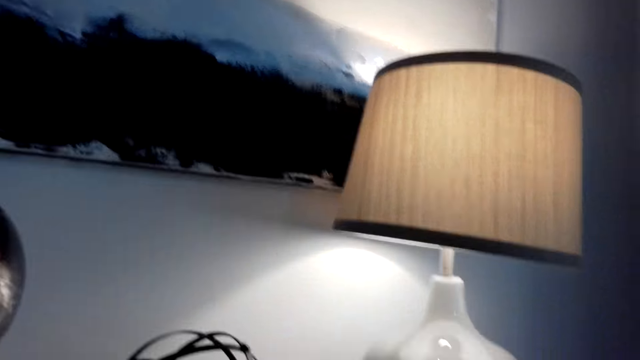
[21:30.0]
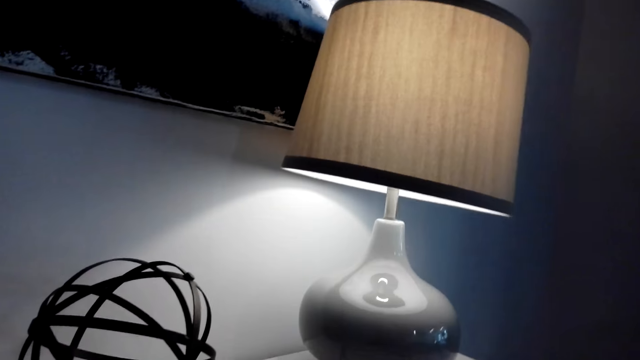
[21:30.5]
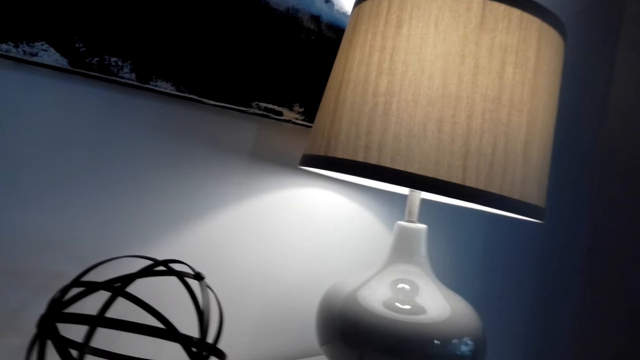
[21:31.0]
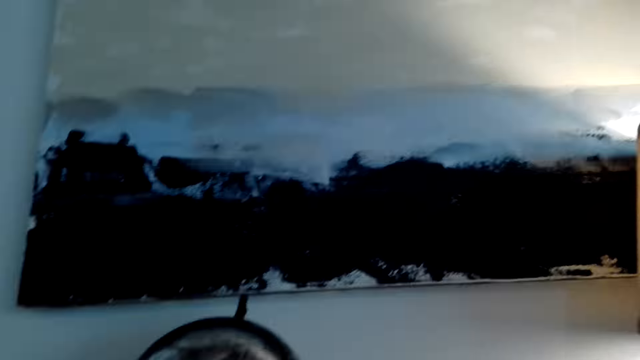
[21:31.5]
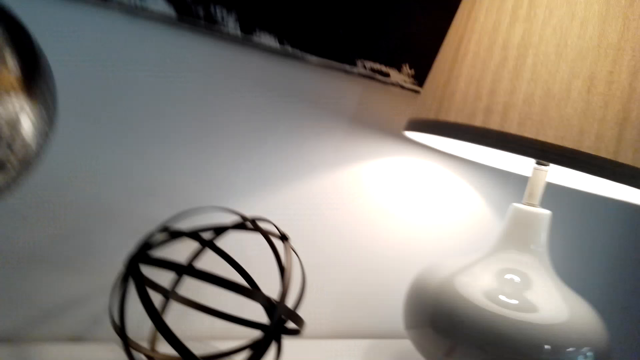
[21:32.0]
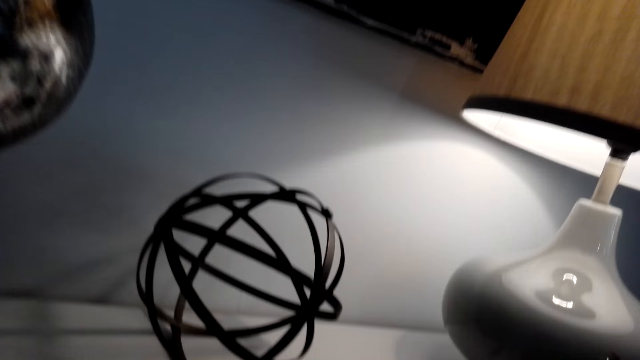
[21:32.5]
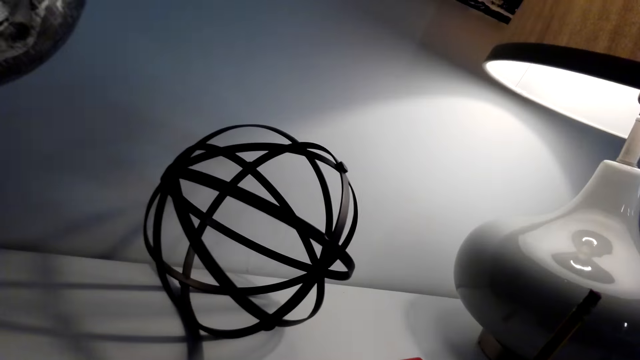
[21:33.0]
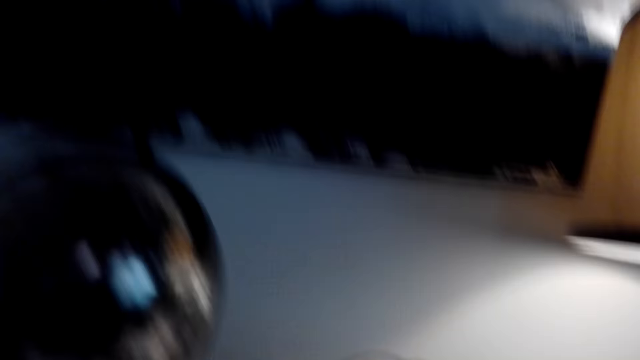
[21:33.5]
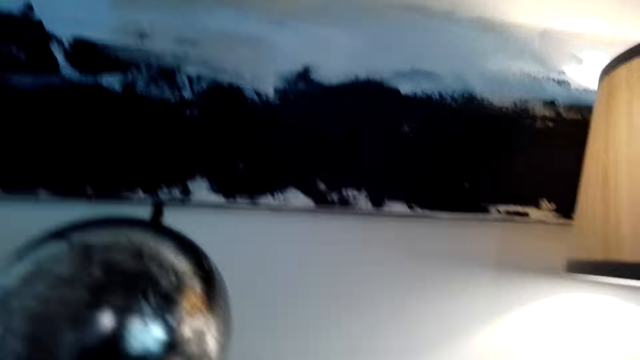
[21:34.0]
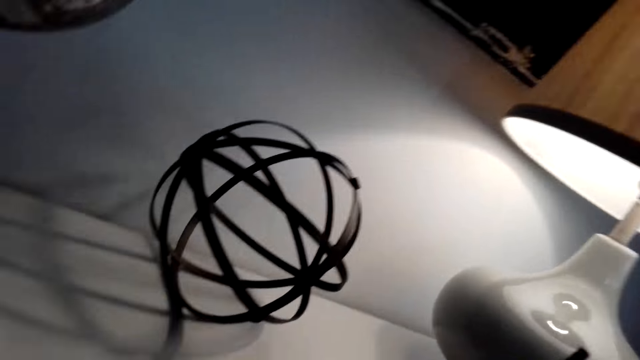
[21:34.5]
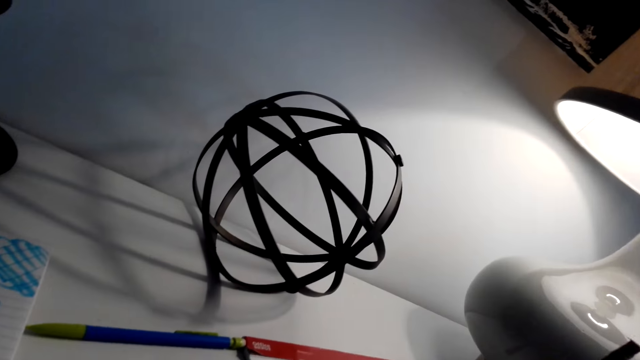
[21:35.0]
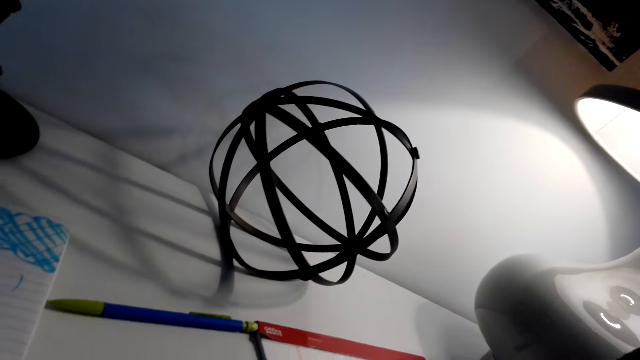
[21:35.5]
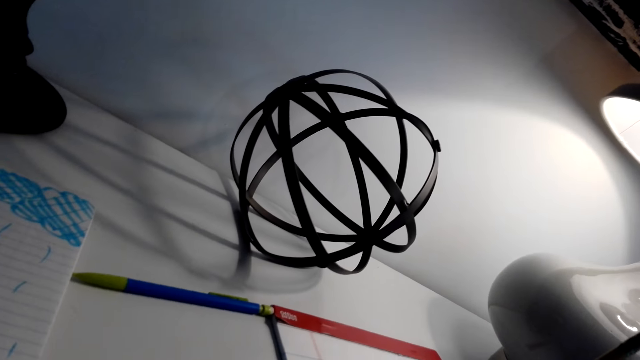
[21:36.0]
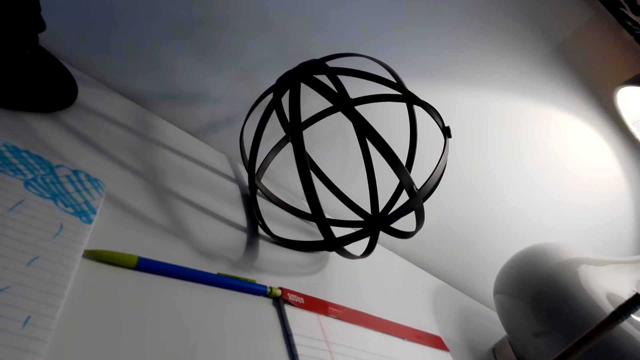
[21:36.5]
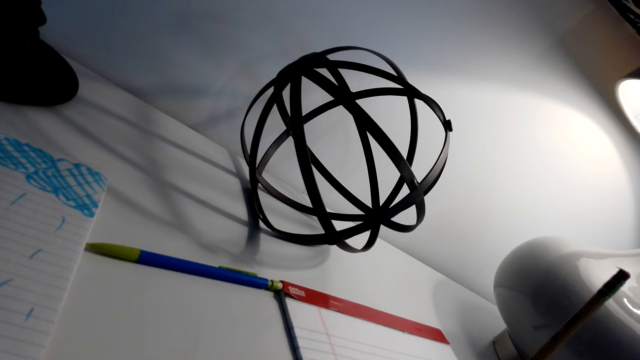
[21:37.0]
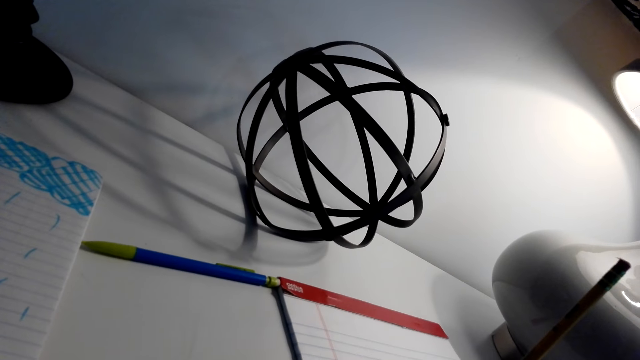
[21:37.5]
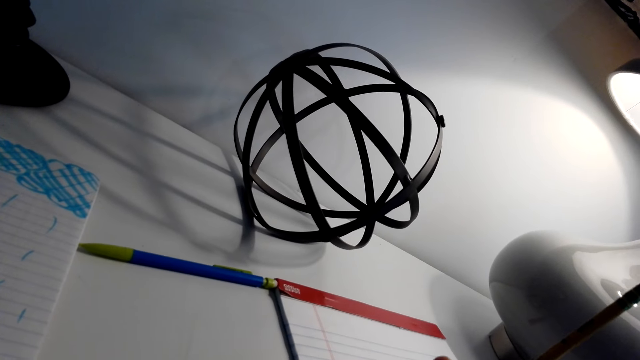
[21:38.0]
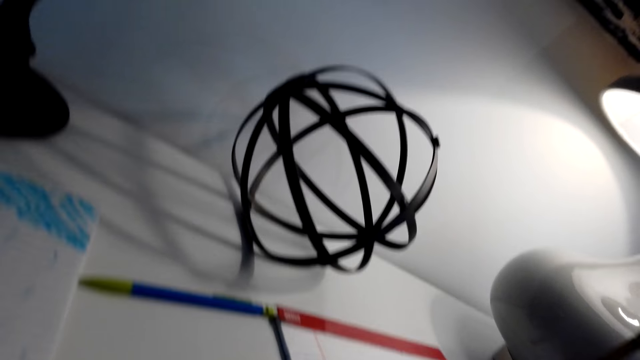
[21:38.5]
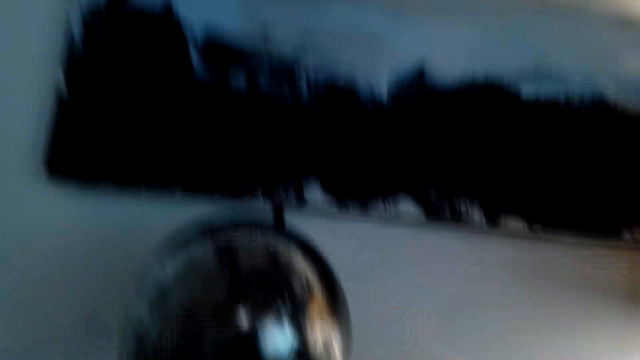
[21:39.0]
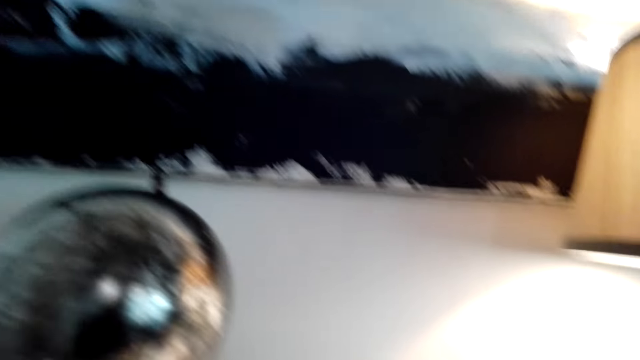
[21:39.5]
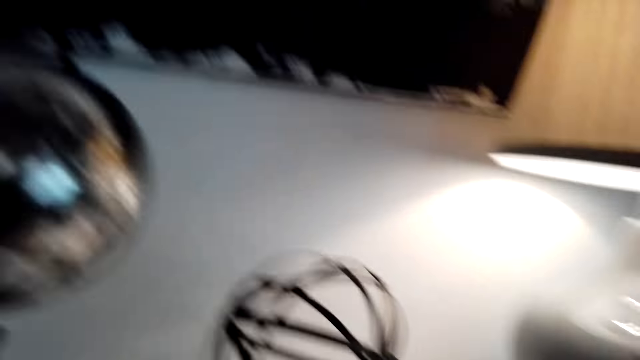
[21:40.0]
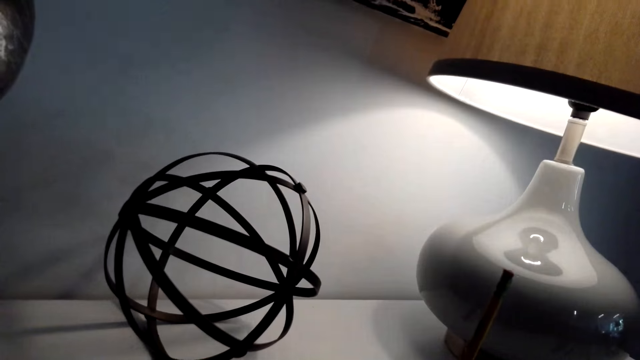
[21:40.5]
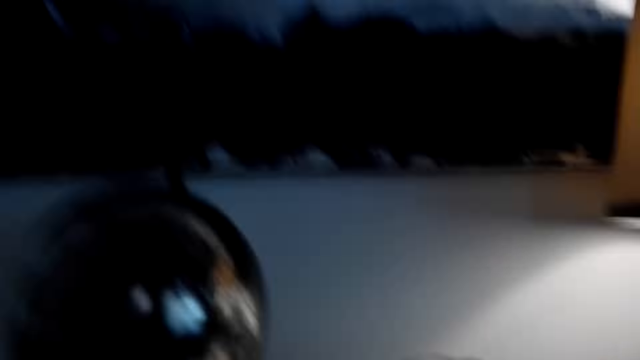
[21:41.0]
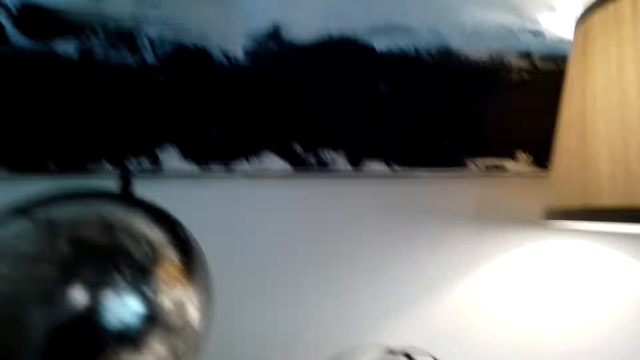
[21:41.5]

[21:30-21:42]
The camera wearer draws on the book with the pencil. He moves his head. He looks around.

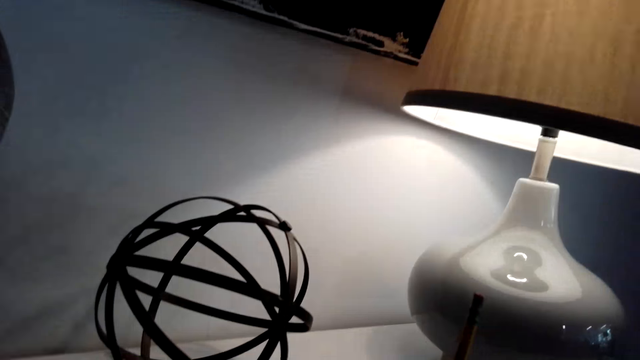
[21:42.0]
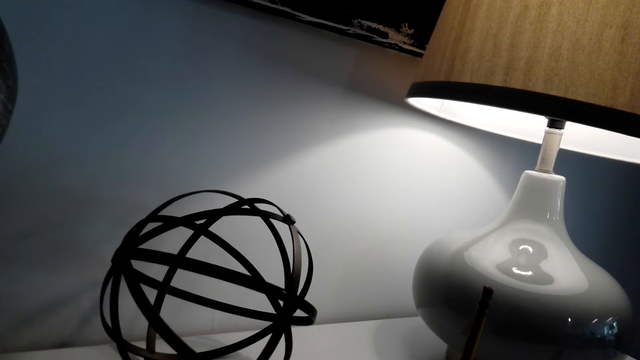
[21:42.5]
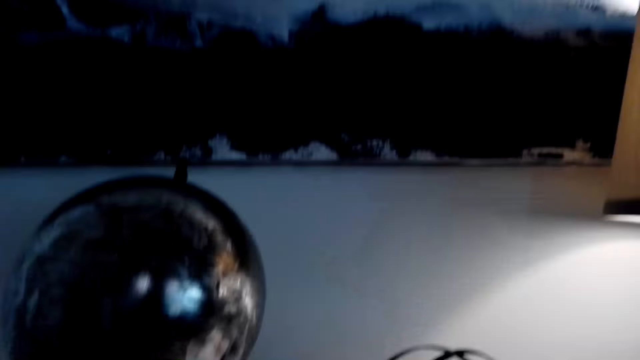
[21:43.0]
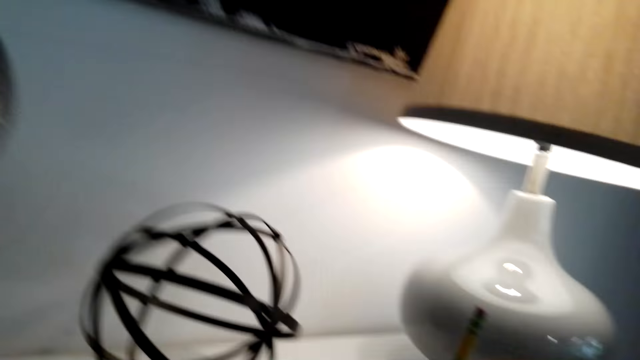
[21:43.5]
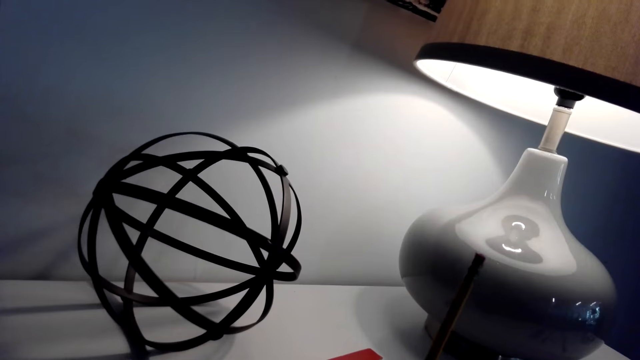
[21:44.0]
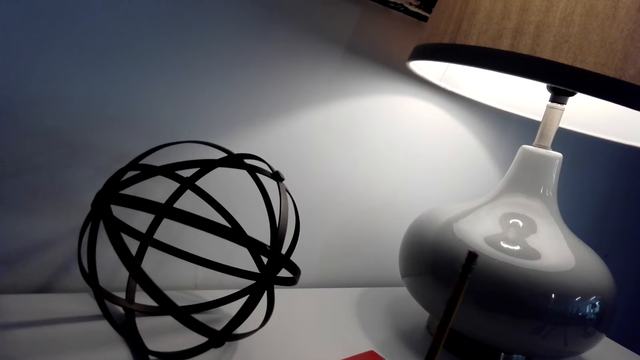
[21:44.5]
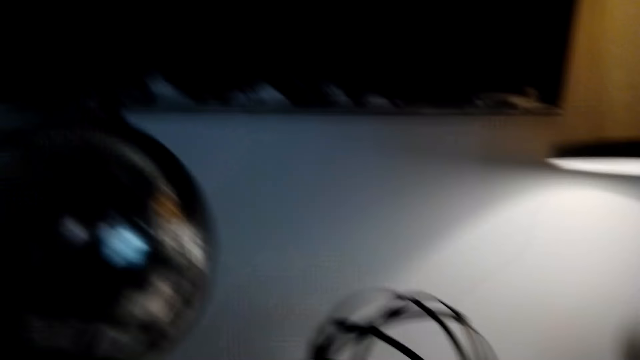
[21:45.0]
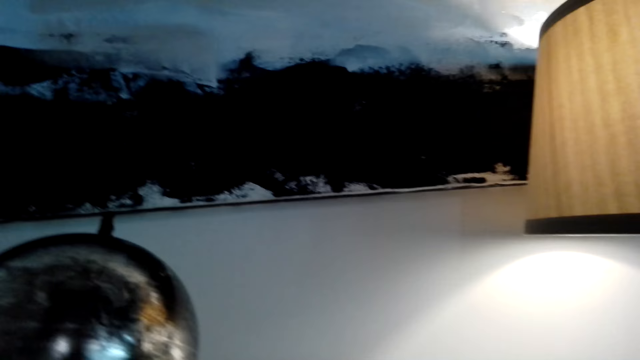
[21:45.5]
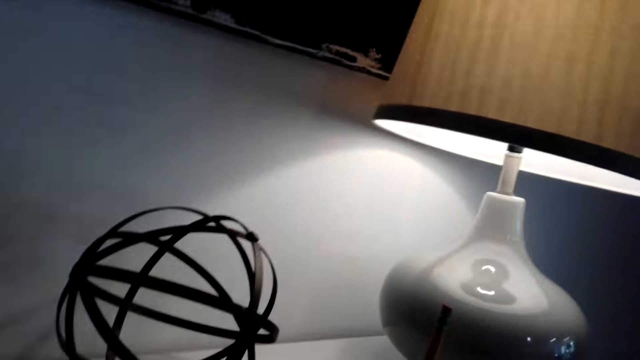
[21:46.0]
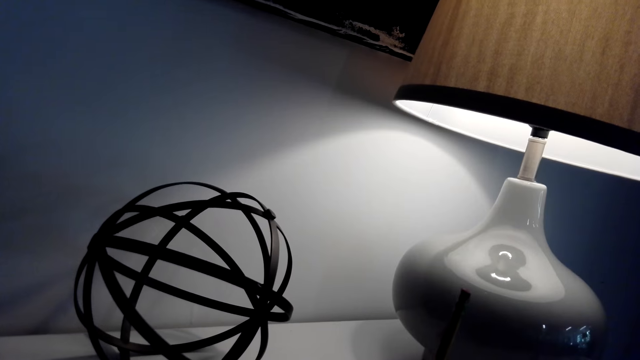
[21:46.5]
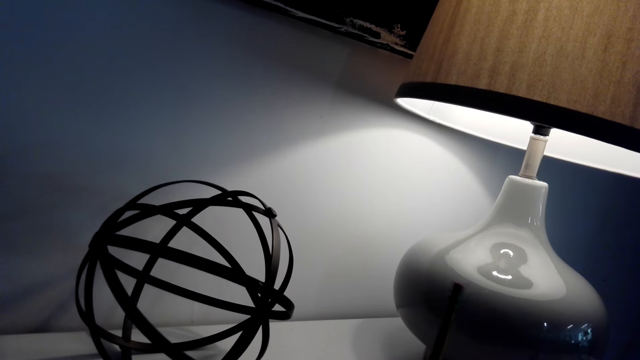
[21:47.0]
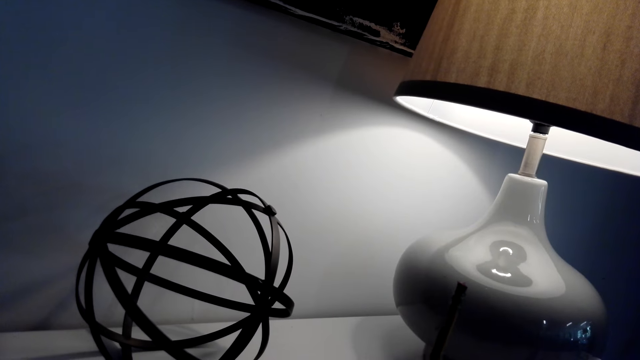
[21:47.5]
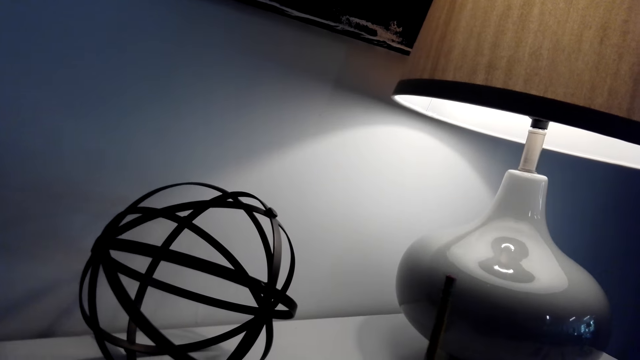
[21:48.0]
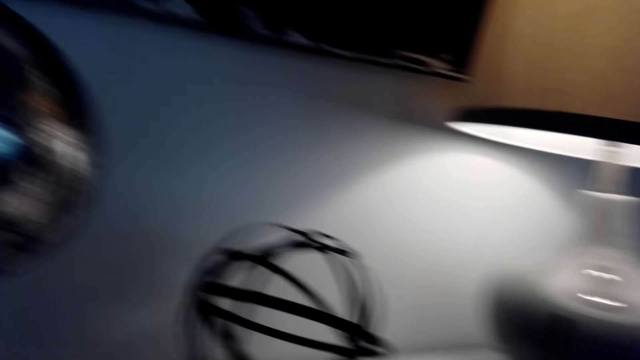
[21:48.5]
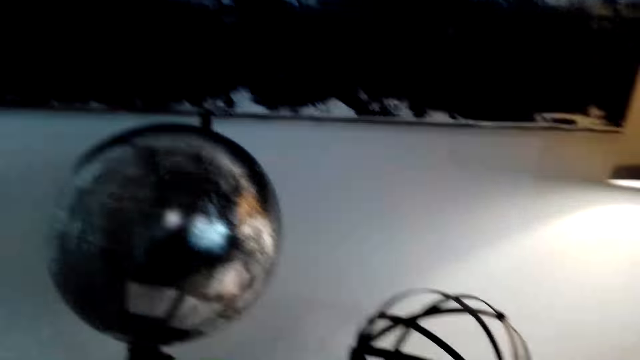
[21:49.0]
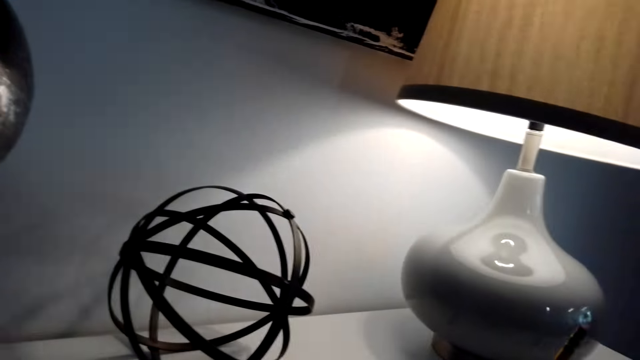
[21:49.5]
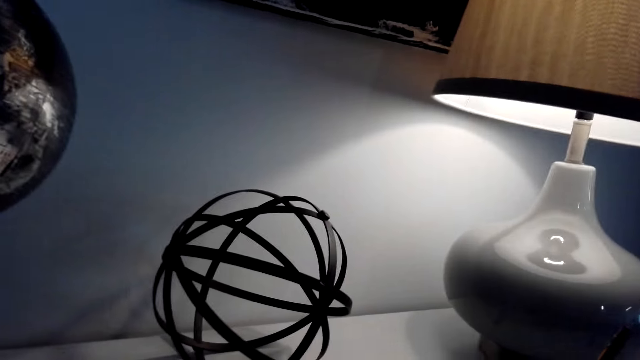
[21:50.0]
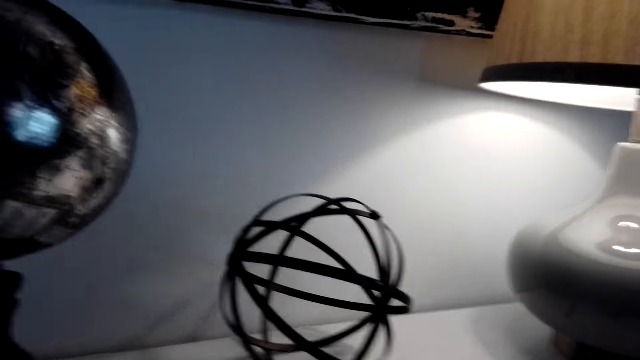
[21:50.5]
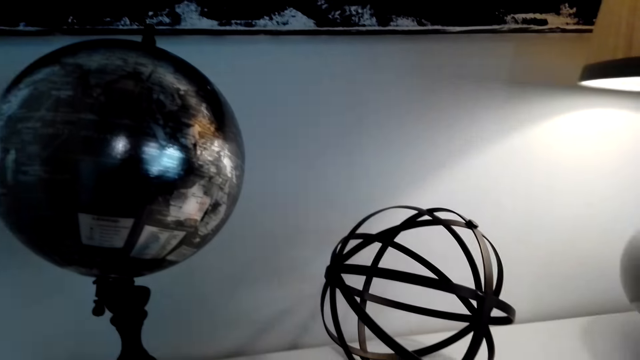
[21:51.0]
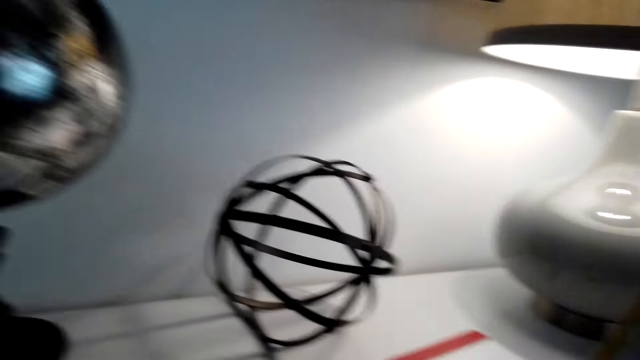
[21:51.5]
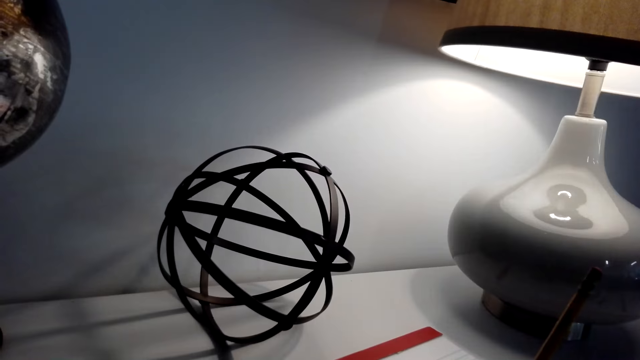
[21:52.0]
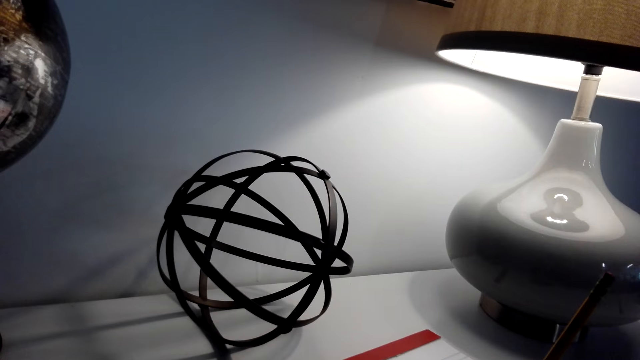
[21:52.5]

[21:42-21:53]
The camera wearer draws on the book with the pencil. They look around.
